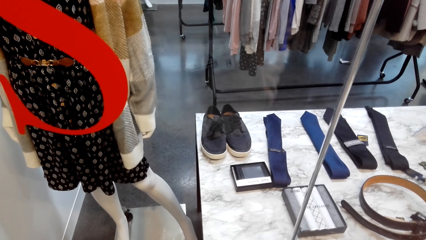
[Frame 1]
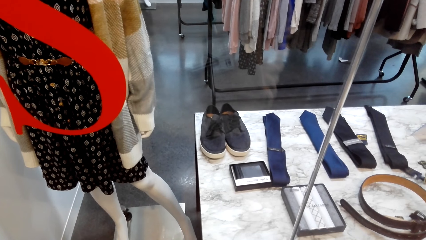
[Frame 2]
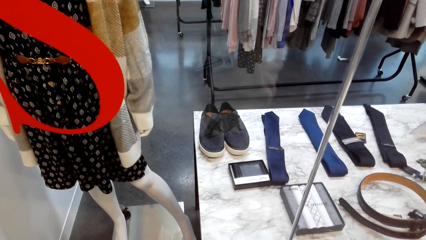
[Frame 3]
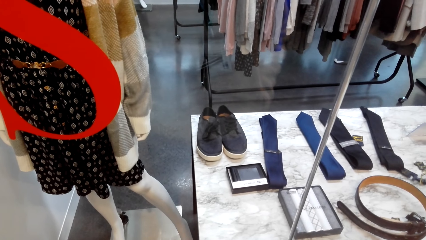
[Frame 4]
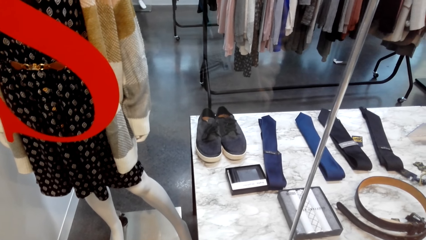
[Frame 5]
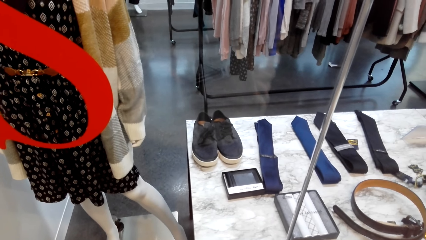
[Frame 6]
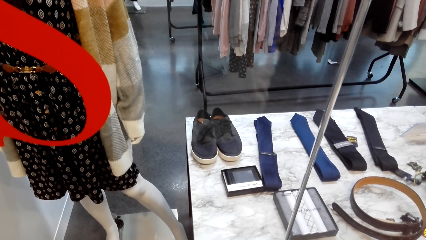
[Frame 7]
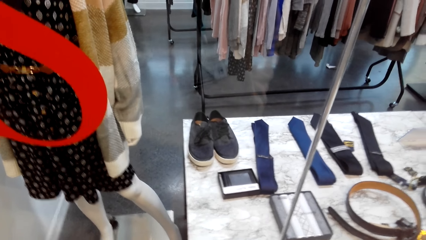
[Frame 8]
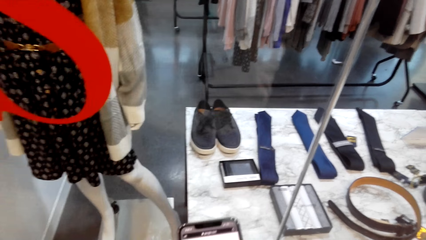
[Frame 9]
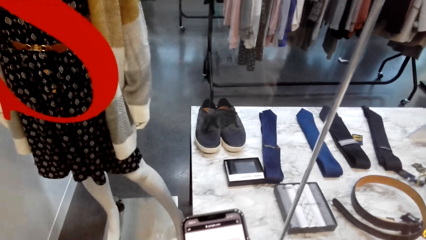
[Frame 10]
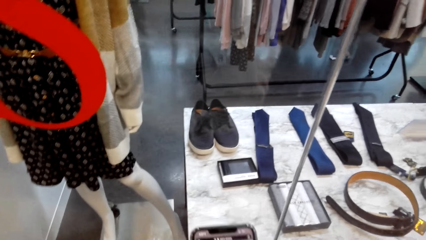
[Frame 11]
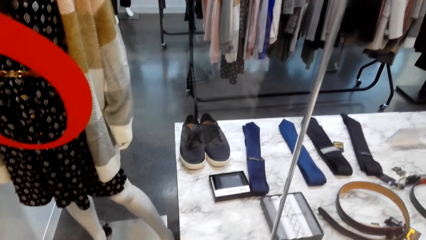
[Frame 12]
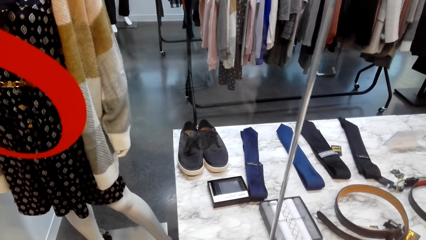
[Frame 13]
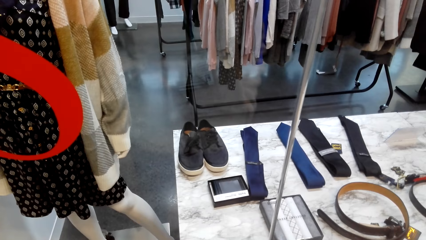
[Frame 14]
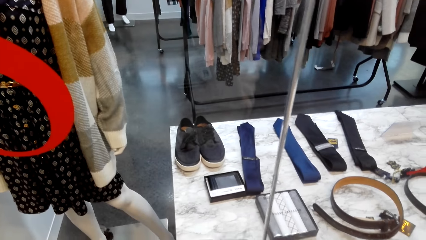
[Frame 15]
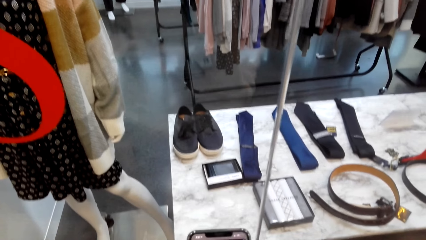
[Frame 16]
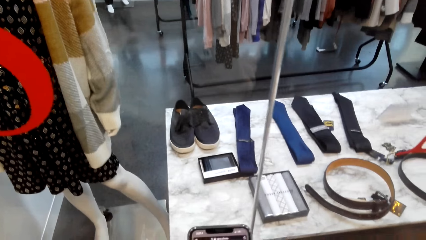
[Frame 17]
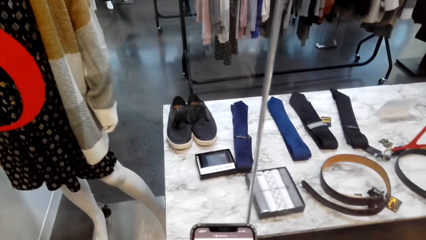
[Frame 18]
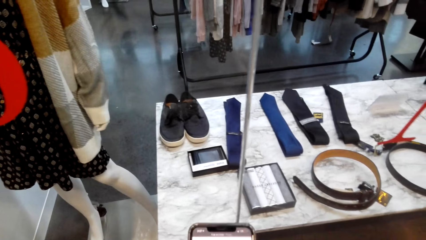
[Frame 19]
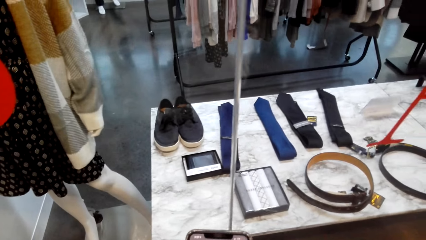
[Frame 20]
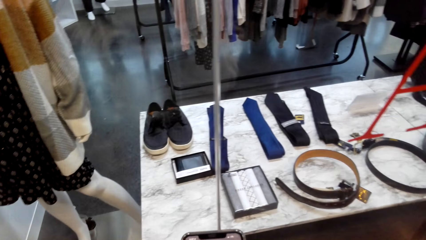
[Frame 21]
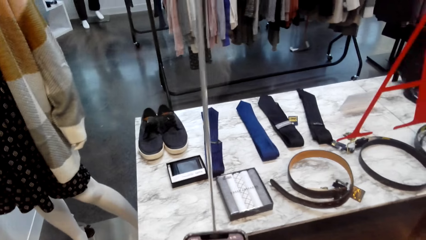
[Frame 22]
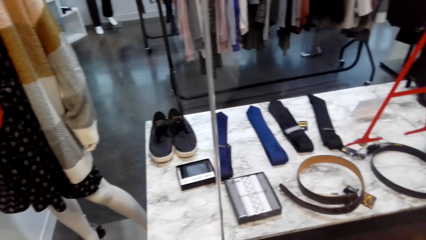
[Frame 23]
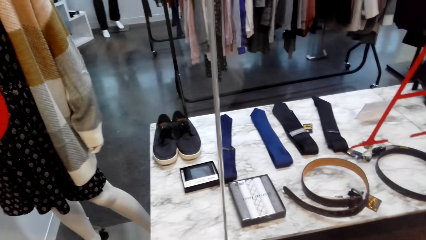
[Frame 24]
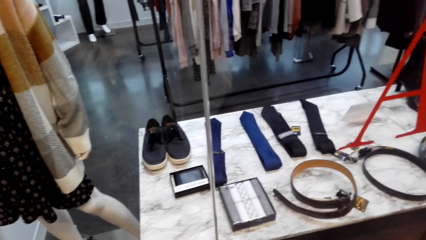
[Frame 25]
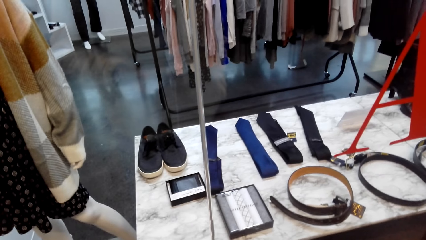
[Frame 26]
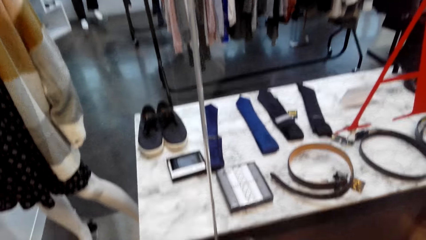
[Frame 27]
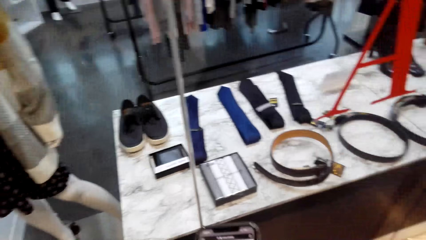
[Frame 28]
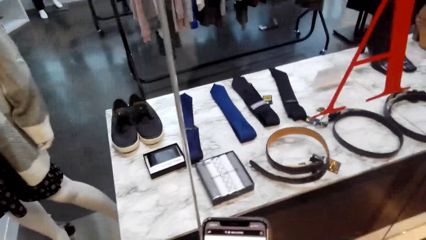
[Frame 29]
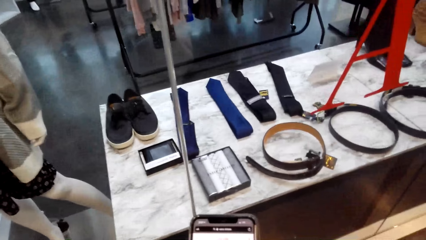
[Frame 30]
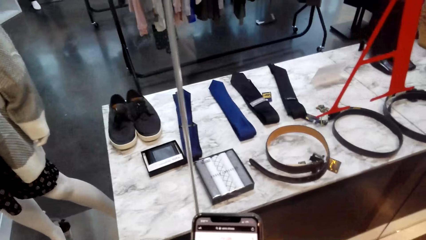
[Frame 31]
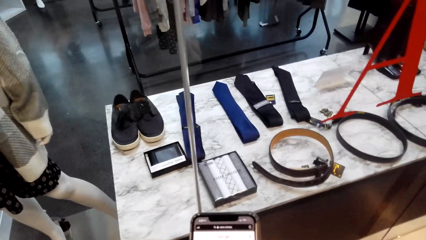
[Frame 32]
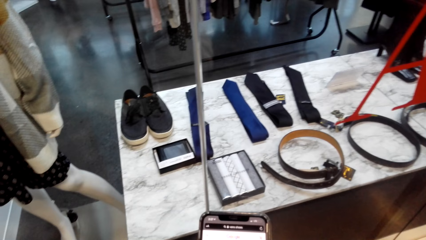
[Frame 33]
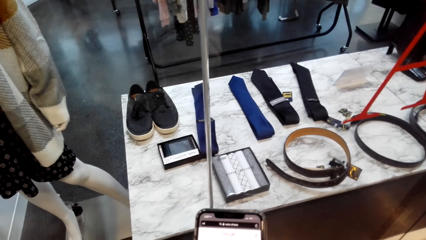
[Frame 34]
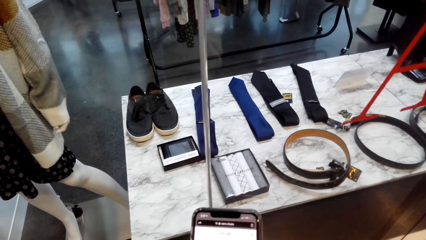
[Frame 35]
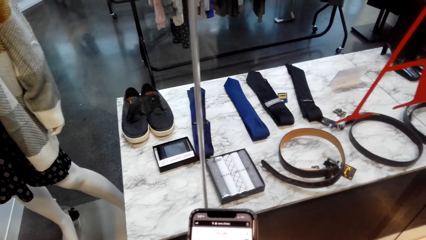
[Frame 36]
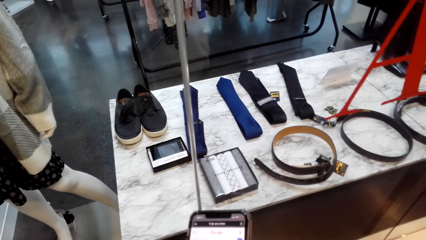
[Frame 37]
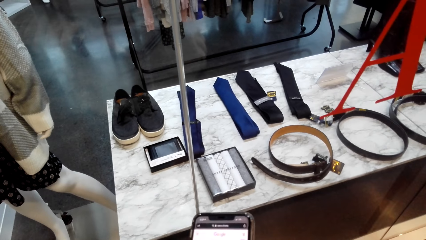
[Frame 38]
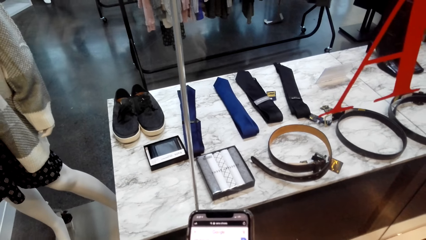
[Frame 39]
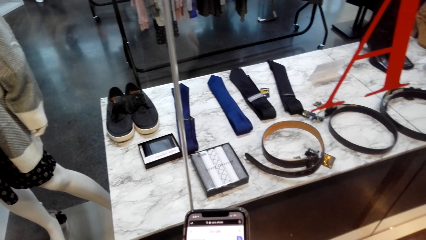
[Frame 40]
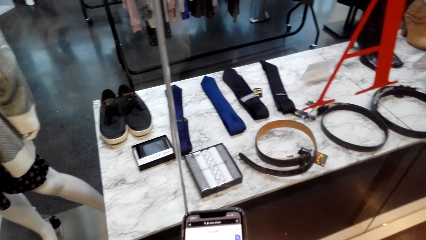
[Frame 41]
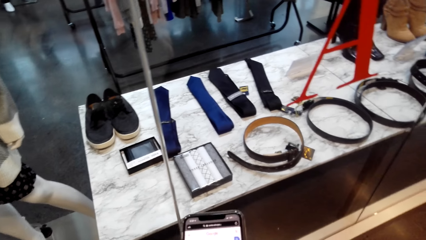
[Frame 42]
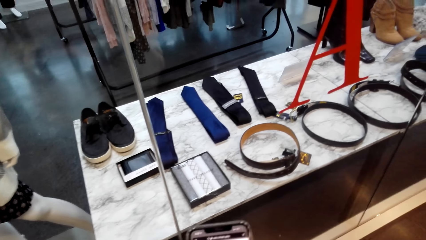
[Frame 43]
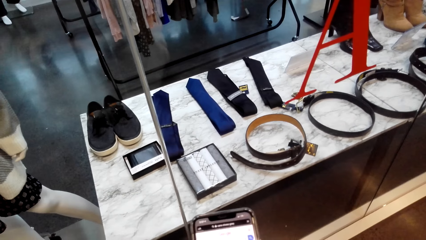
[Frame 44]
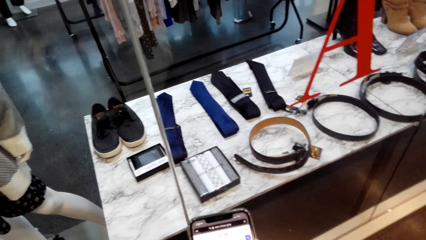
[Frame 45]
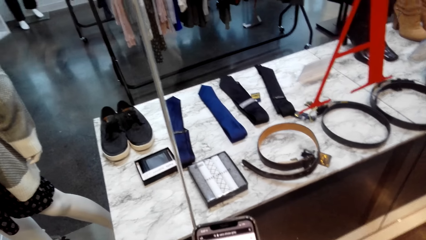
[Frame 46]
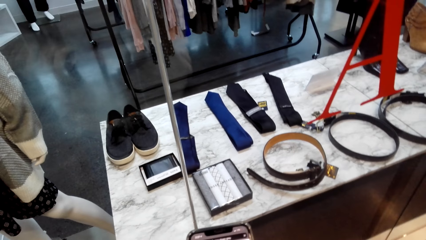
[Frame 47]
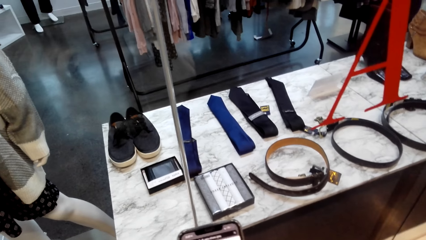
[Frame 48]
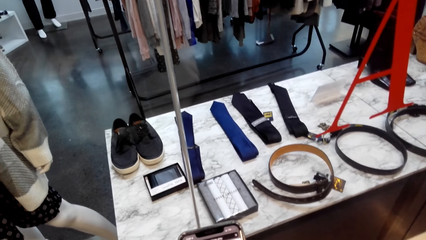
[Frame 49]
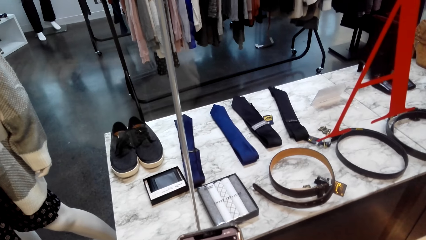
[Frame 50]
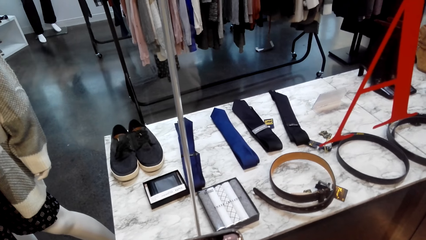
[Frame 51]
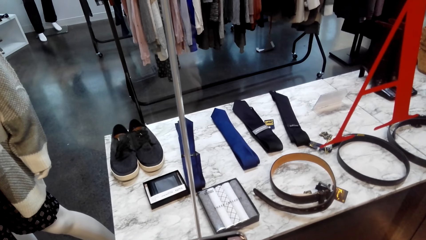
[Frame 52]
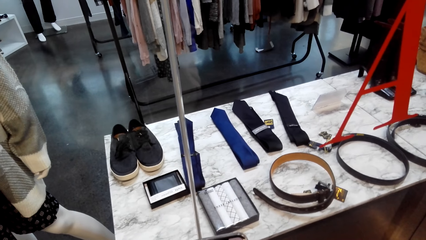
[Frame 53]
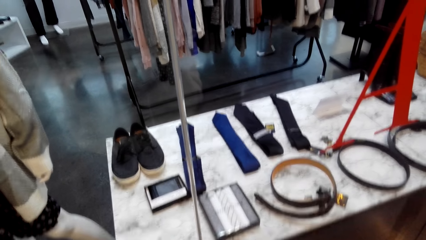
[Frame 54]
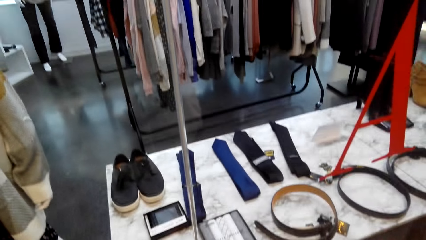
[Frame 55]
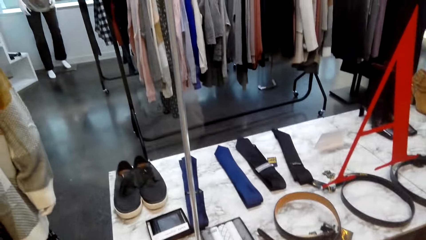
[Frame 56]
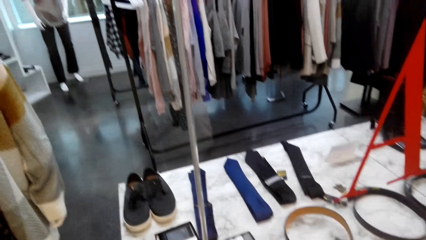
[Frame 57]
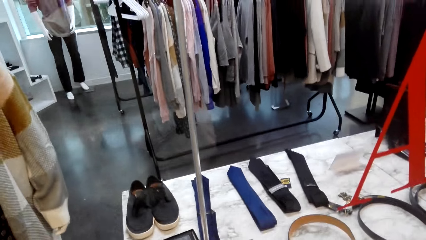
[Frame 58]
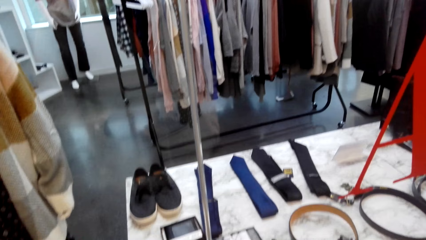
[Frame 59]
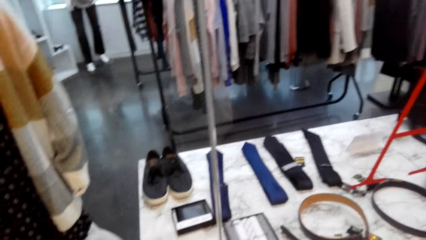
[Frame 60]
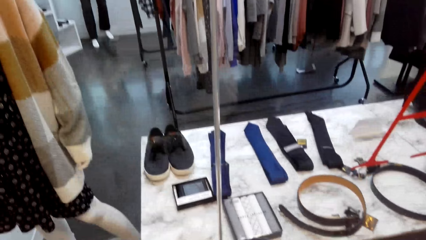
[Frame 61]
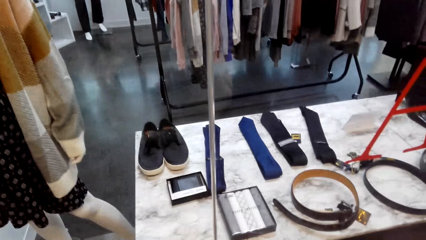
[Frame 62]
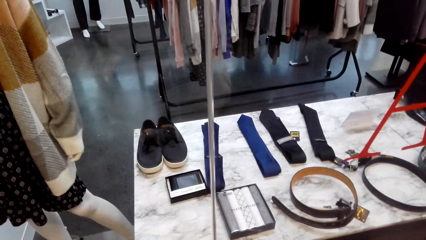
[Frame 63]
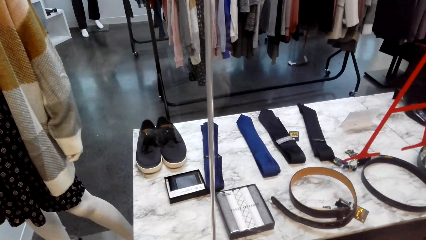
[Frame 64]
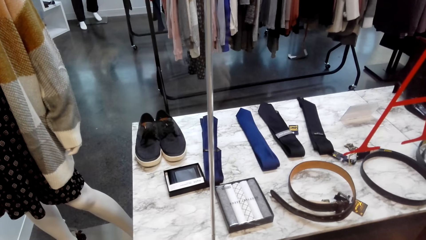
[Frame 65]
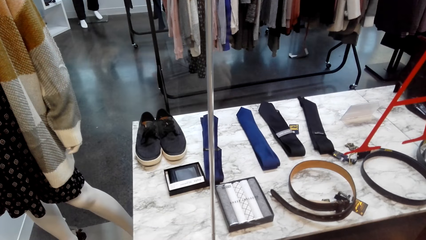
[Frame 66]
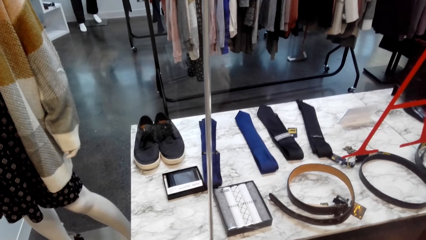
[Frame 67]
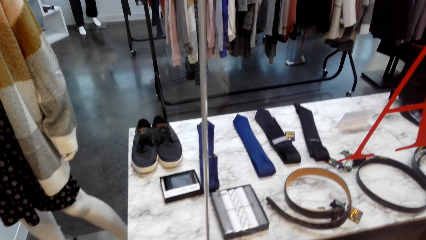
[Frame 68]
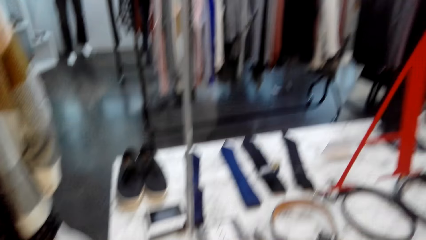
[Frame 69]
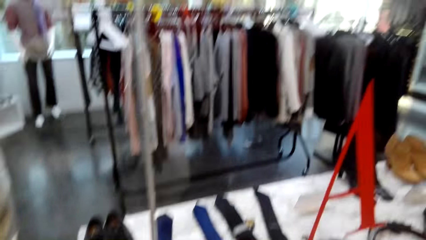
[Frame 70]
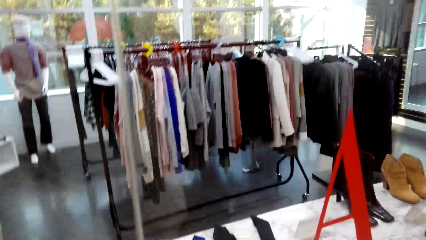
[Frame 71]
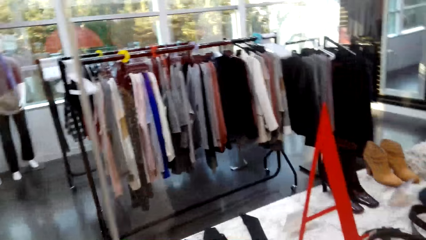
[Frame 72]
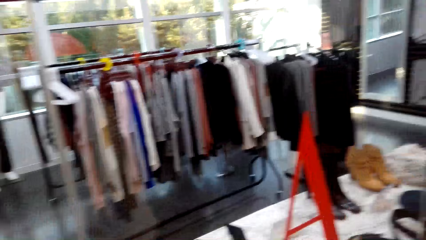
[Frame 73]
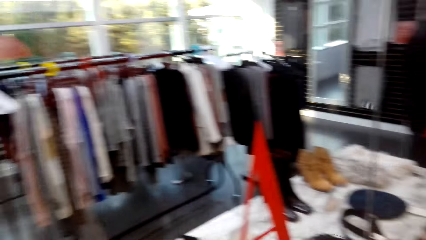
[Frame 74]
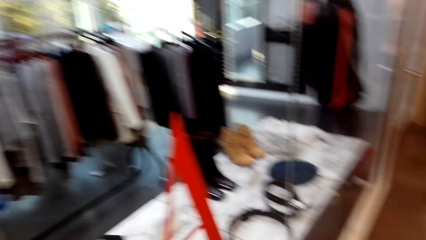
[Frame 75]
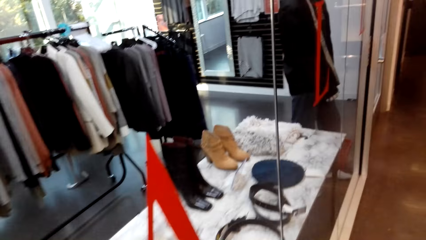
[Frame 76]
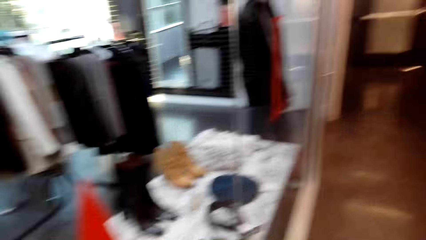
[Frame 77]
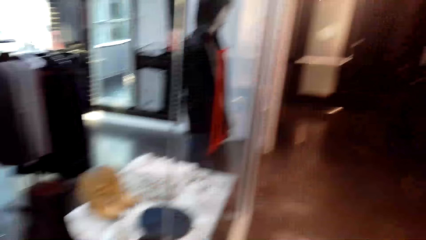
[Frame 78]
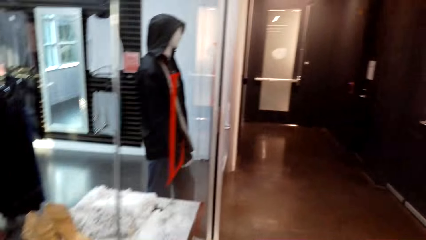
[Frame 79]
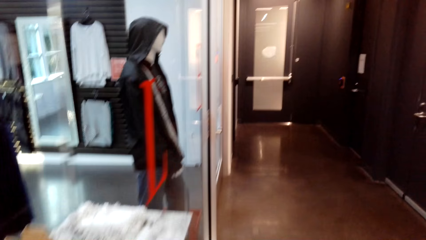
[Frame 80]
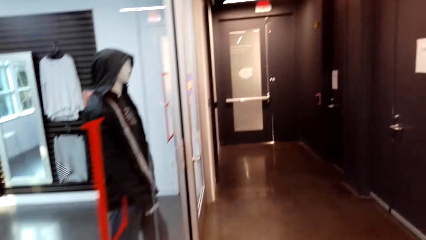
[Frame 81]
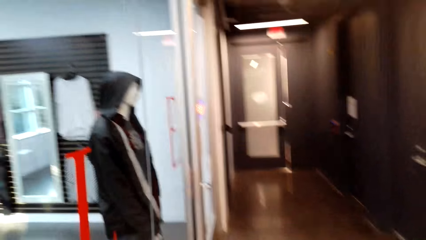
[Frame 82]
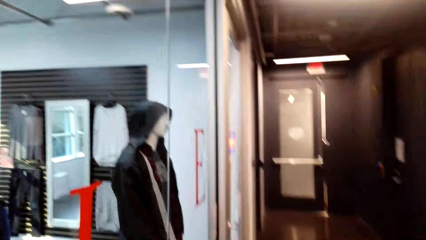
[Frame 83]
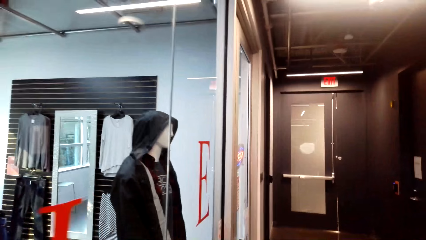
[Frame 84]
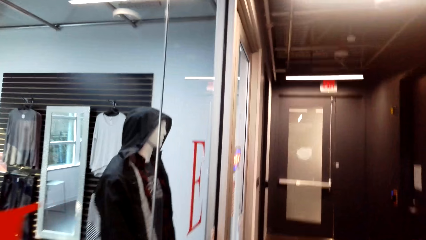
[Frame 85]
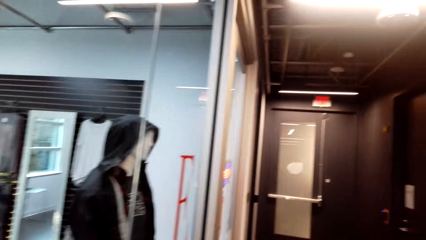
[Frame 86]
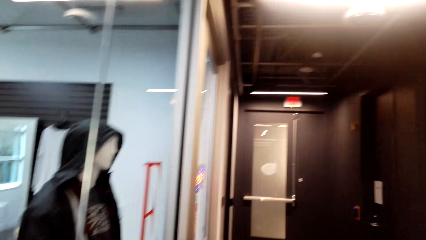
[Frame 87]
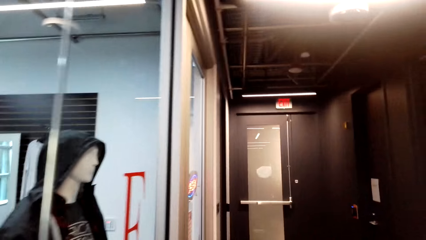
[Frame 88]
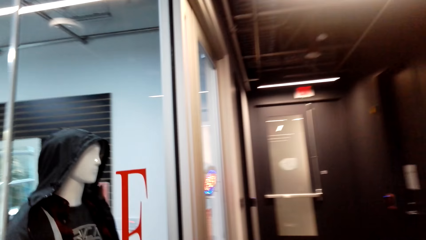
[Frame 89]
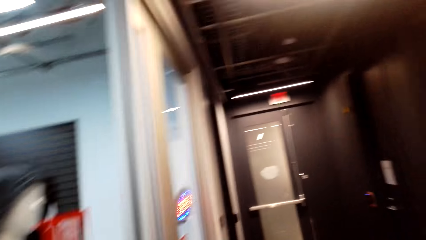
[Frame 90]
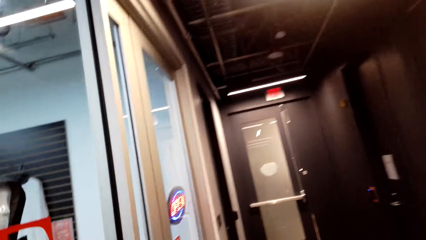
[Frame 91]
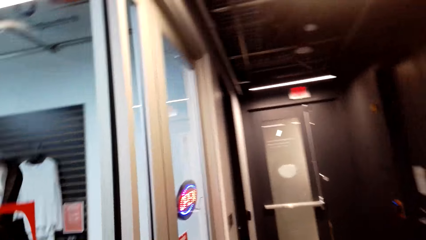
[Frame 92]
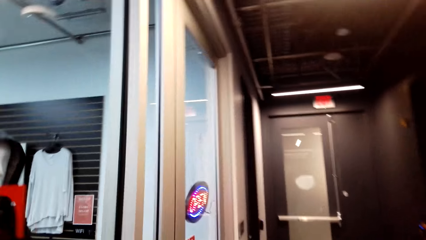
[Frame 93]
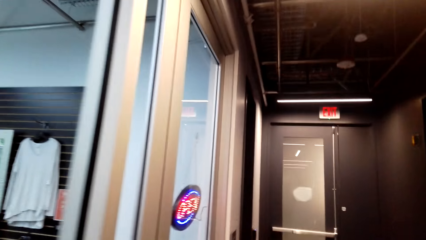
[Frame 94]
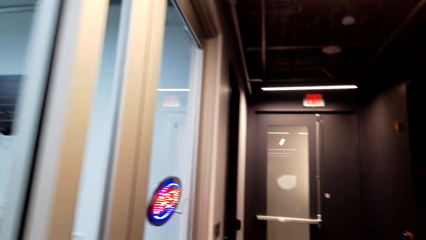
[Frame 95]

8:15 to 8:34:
The camera wearer stares at the phone. They stare at the phone again. They scroll the phone. They do window shopping repeatedly. They walk to the door. They walk in the mall.
